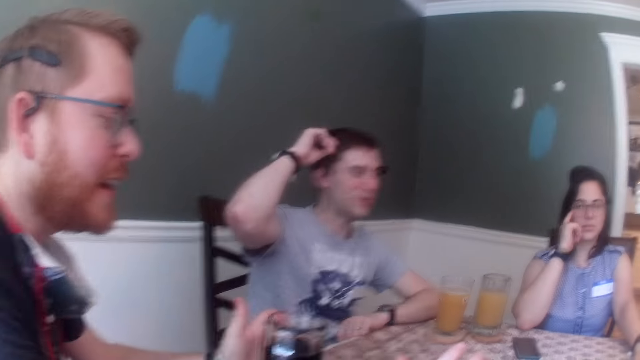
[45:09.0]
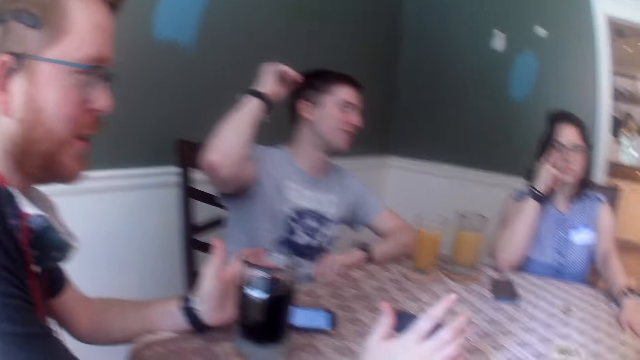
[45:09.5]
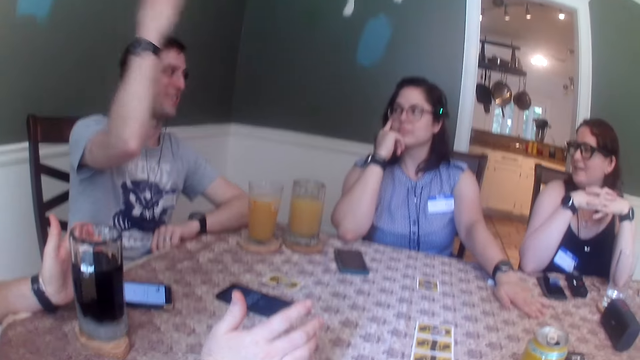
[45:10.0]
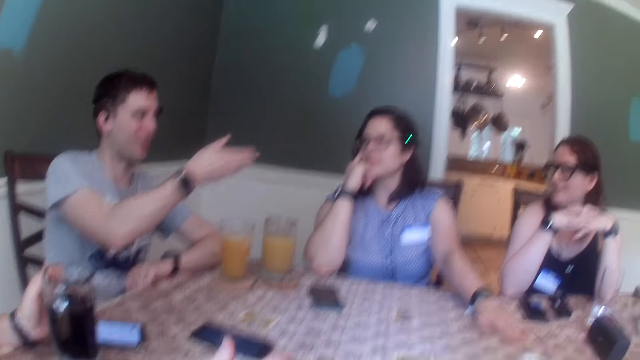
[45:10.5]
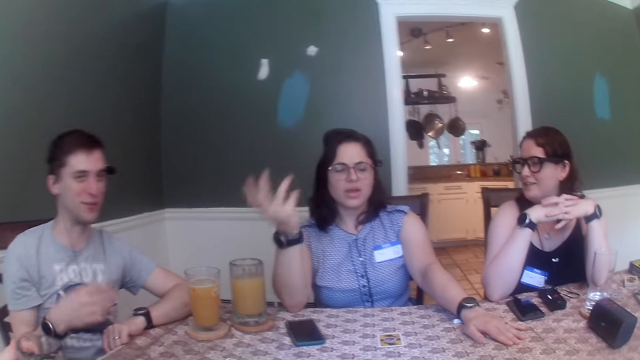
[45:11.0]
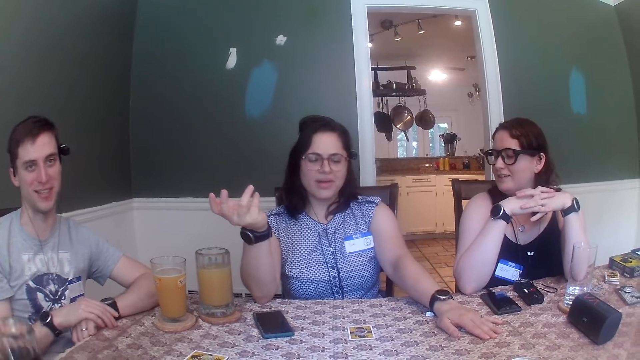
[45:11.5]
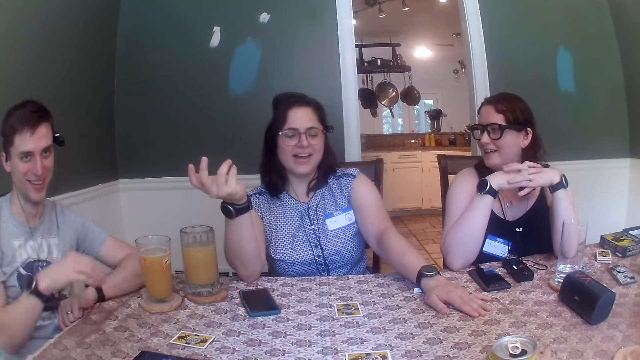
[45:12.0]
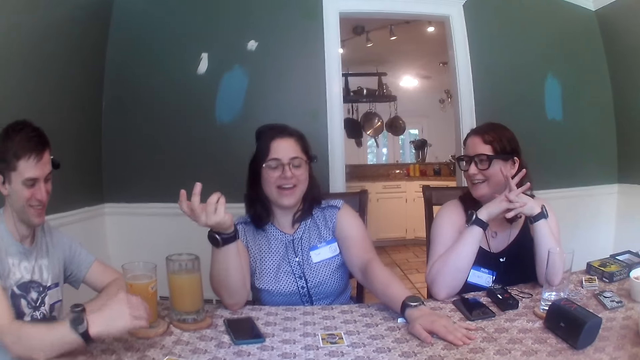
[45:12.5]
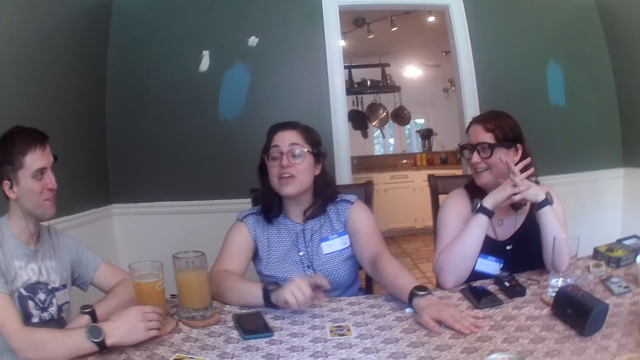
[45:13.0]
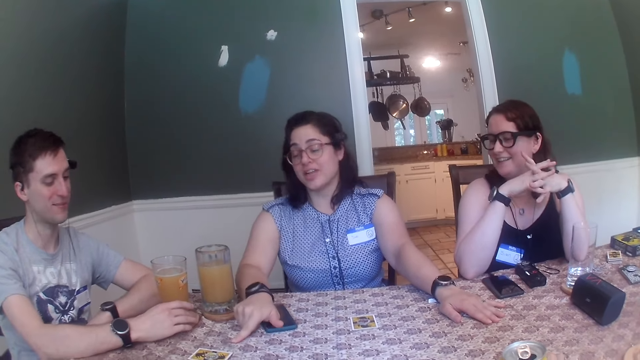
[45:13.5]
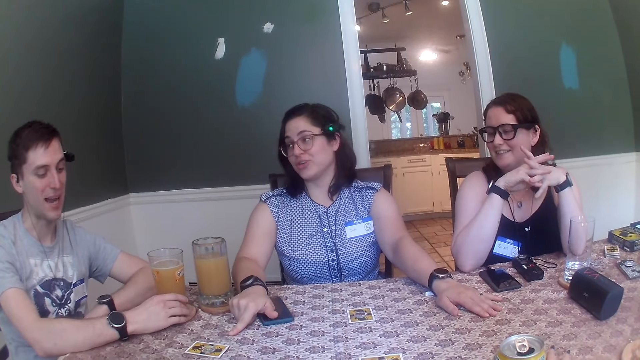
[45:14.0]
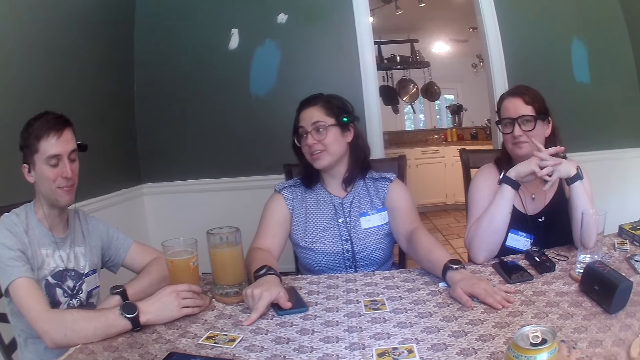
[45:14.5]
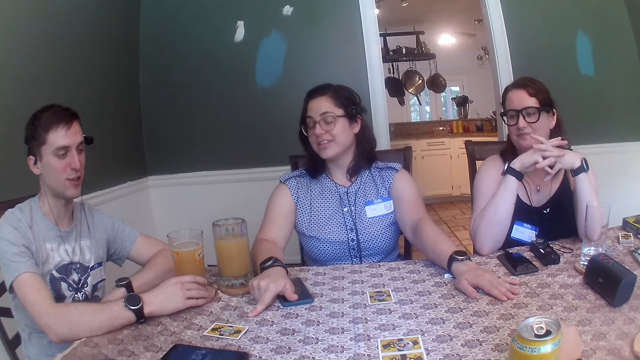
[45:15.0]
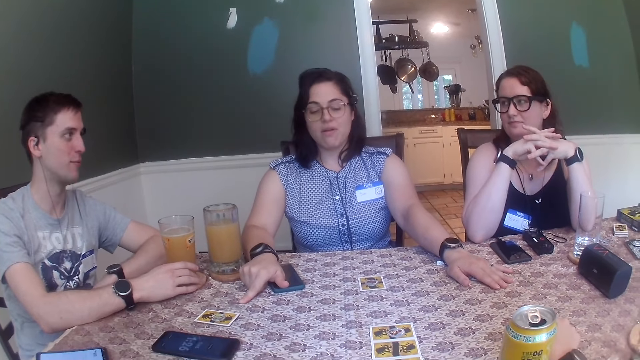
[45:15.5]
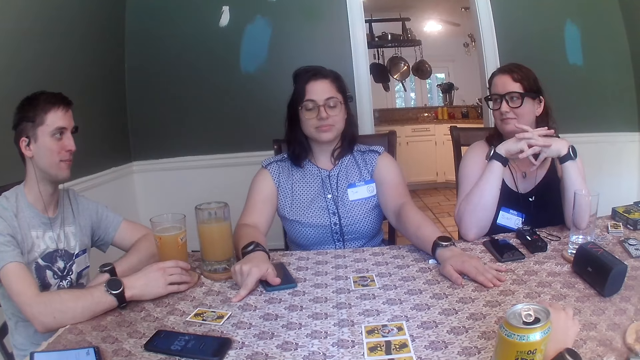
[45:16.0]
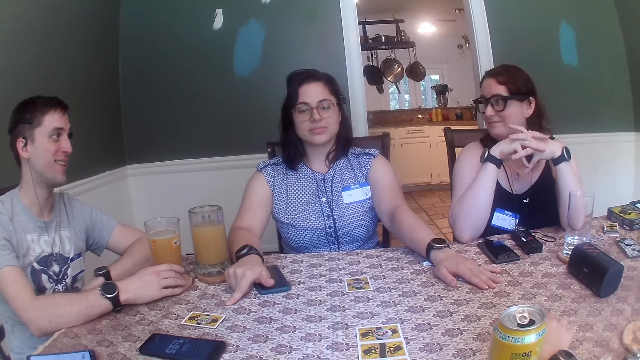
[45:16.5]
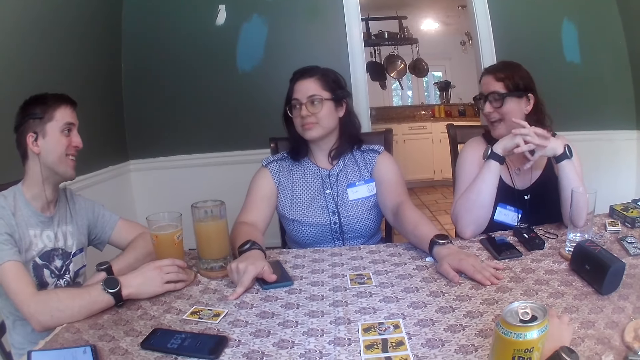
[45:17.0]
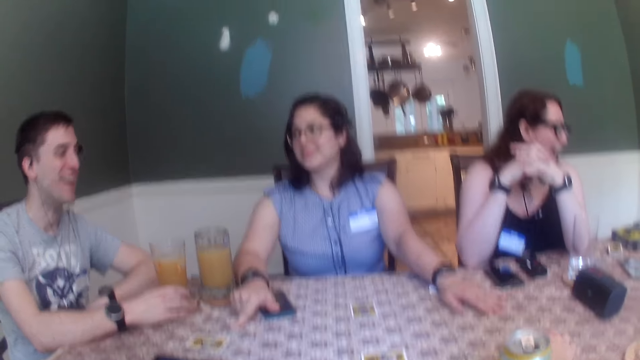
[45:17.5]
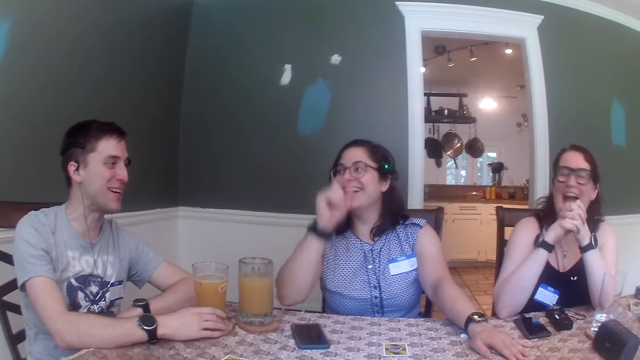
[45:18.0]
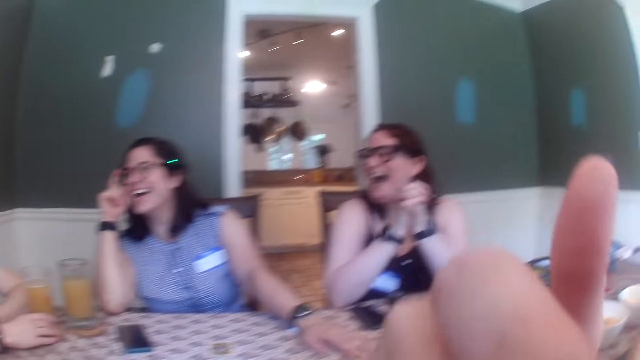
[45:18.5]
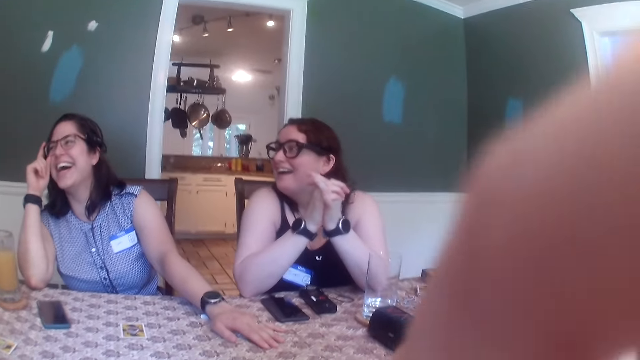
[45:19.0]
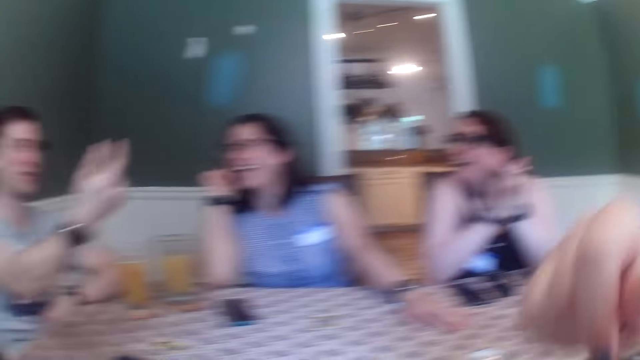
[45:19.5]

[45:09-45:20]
A man picks up the cup of soft drink from the coaster on the table with his left hand. Another man places his right hand on the table and holds the cup of juice on the coaster on the table with his right hand. The camera wearer looks at the people at the table. The other man converses with the group of people at the table.

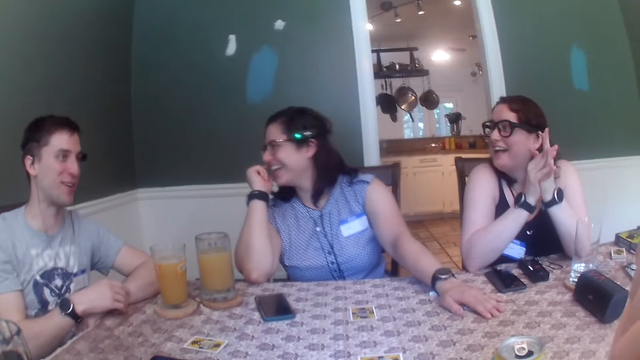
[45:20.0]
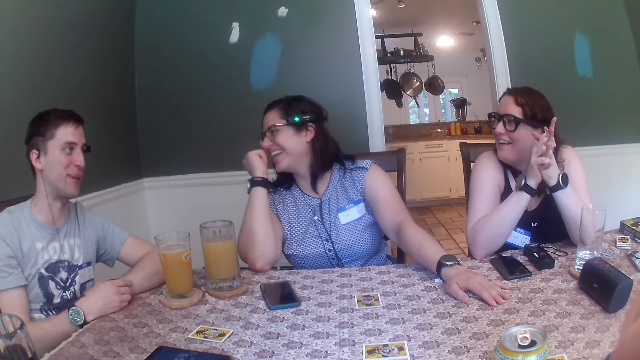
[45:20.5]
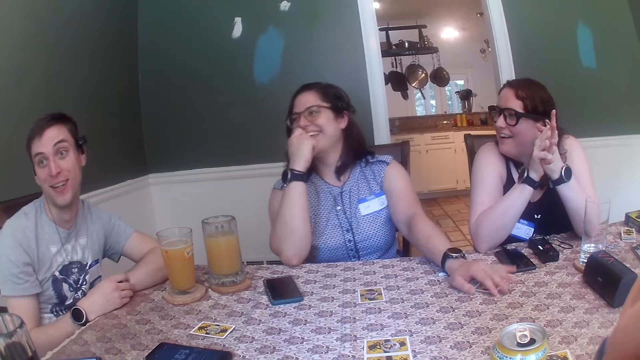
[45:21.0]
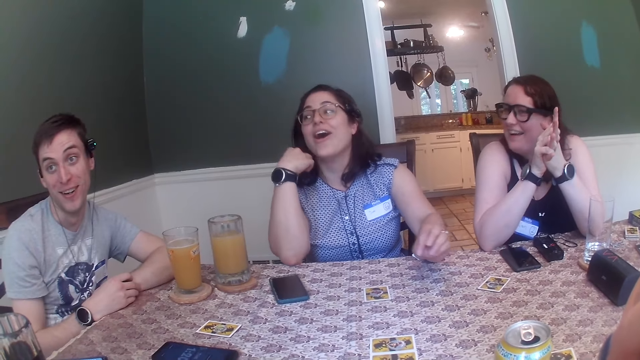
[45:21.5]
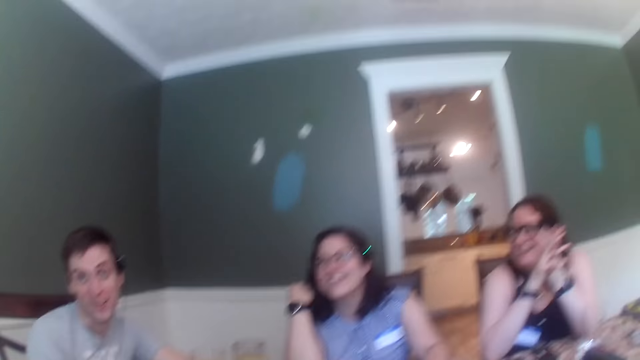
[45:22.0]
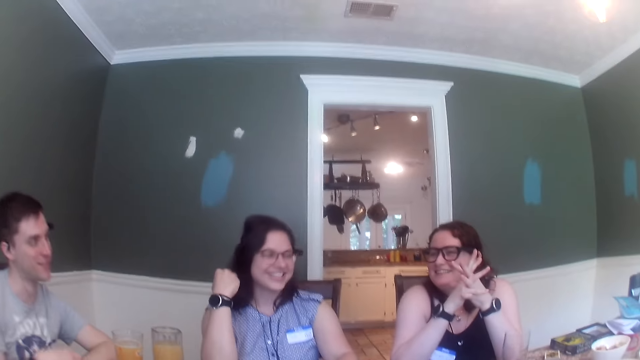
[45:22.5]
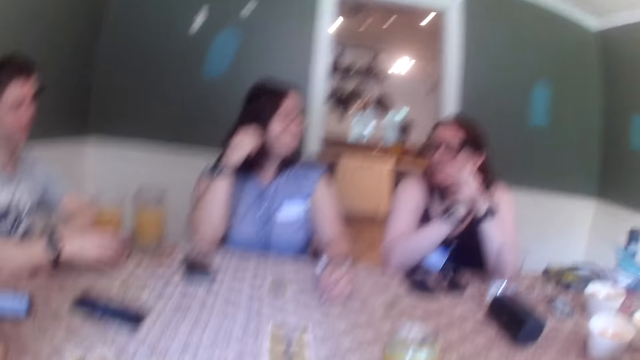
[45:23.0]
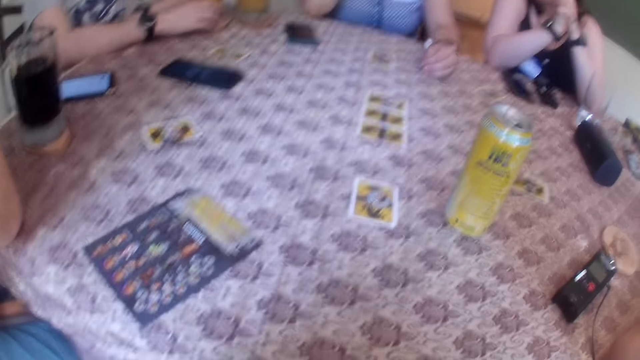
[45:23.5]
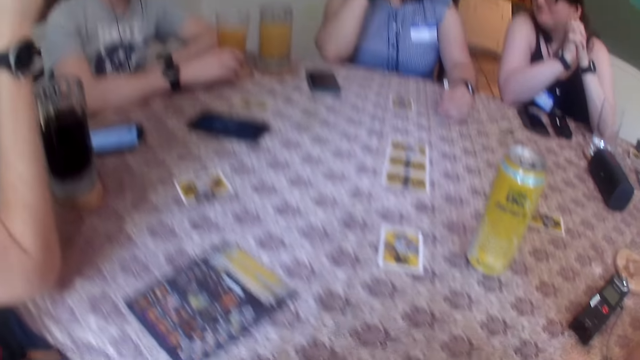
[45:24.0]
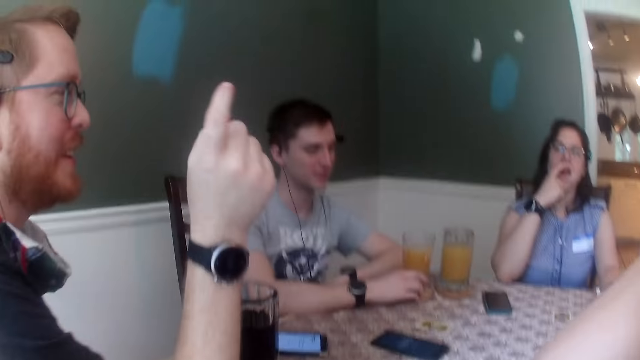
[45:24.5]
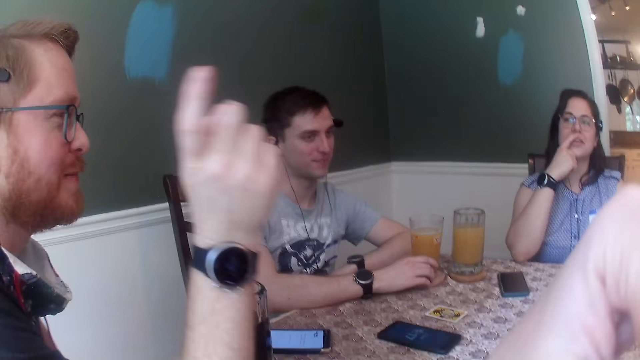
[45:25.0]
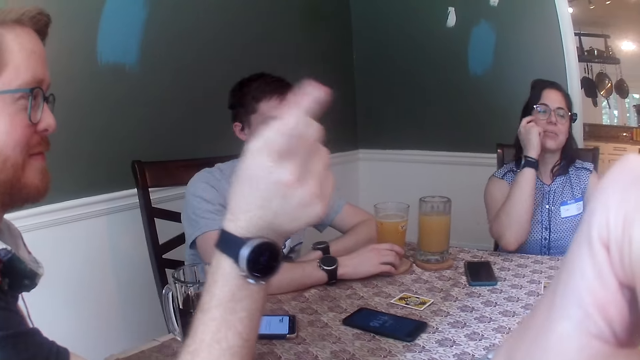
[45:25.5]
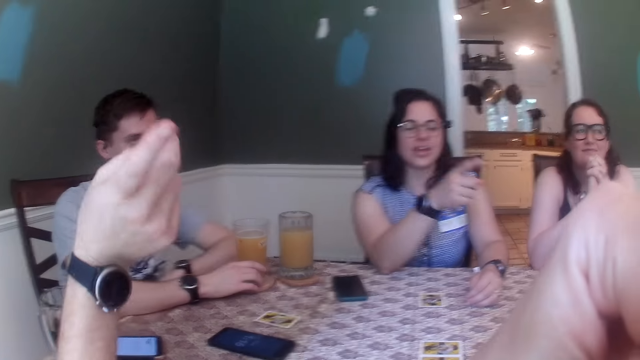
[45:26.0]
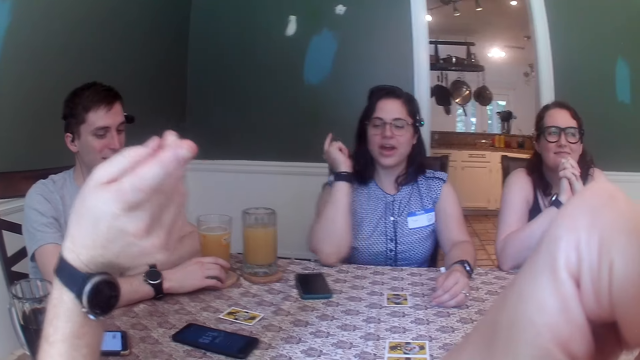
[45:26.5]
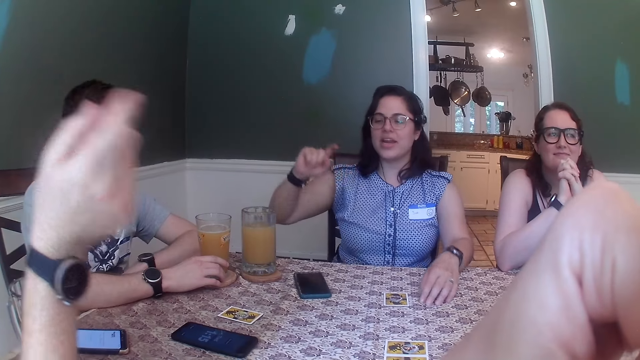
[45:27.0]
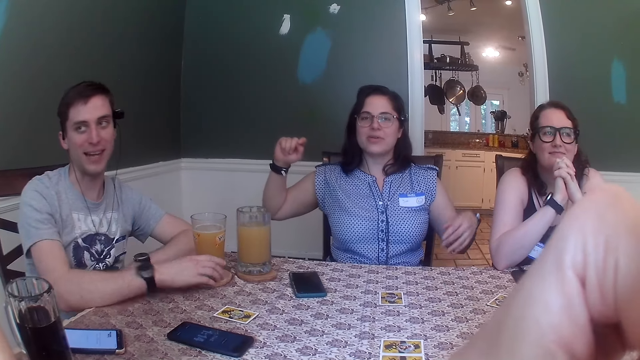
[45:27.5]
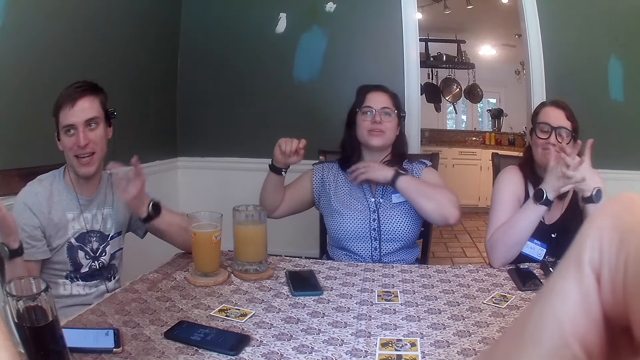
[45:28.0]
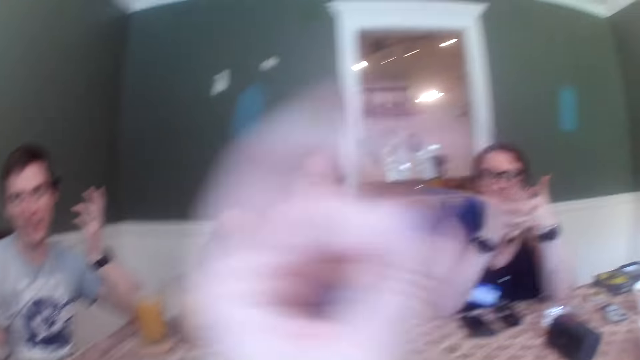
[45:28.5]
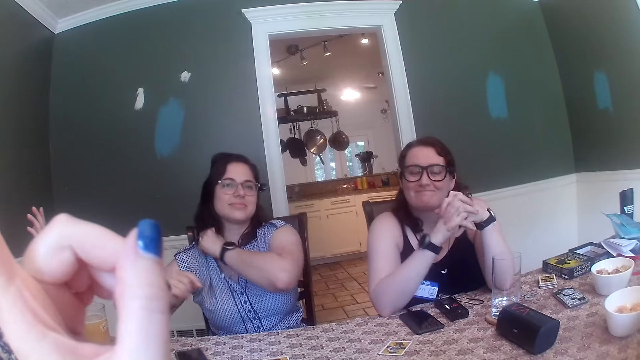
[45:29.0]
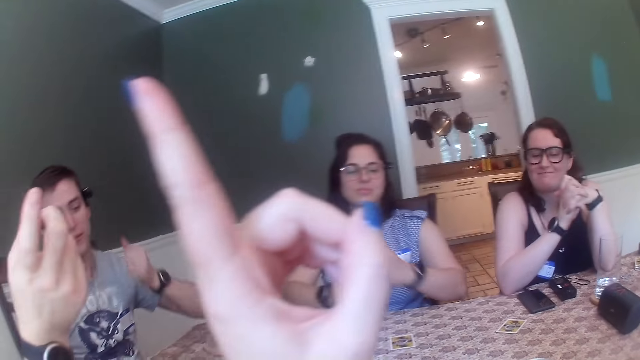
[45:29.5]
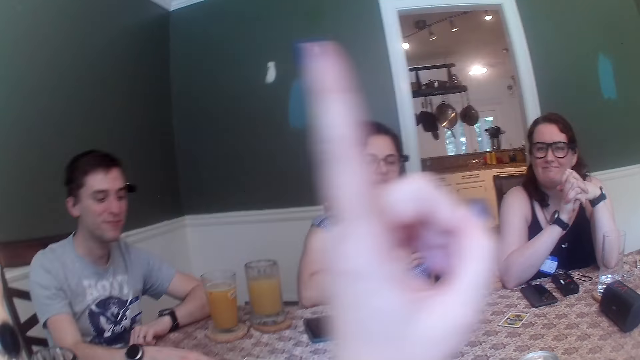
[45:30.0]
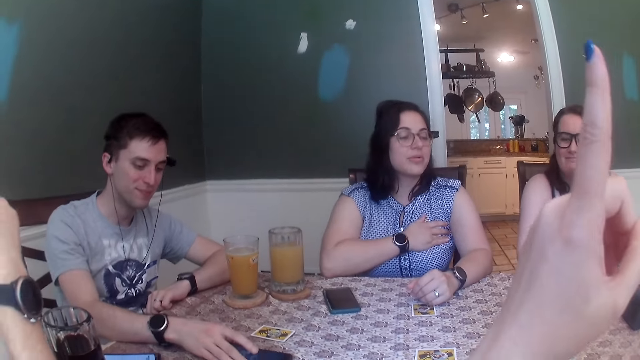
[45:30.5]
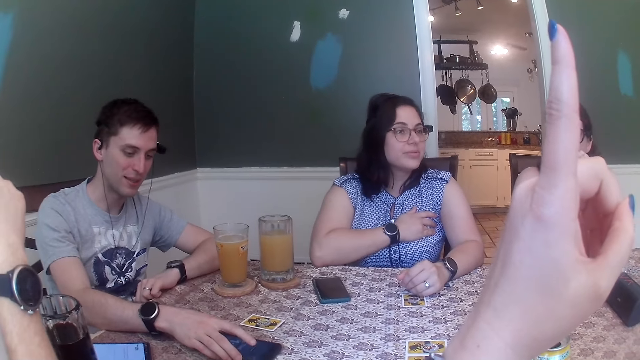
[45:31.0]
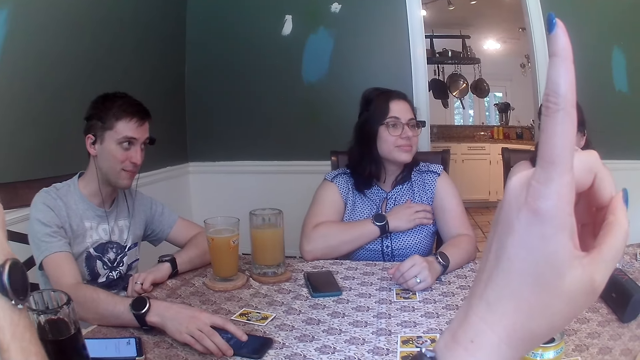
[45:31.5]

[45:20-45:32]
The woman removes her left hand from a card on the table. A man holds a cup of juice on a coaster on the table with his right hand. Another man converses with the group of people at the table. The first man removes his right hand from the cup of juice on the coaster on the table. The camera wearer lifts up her left hand. The first man holds a phone on the table with his right hand.
